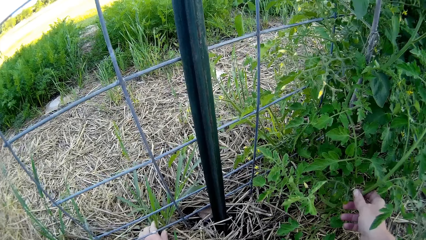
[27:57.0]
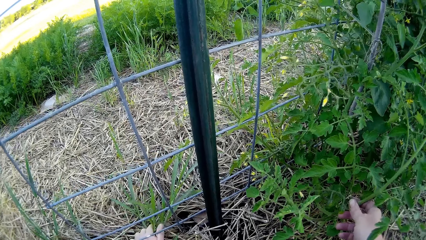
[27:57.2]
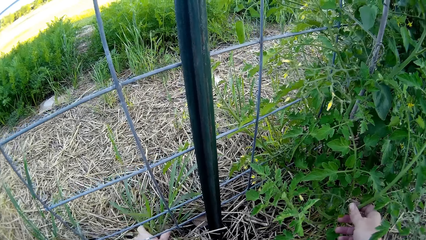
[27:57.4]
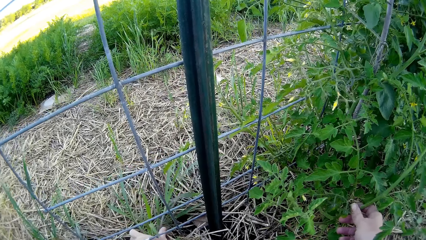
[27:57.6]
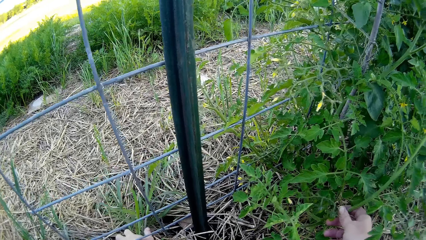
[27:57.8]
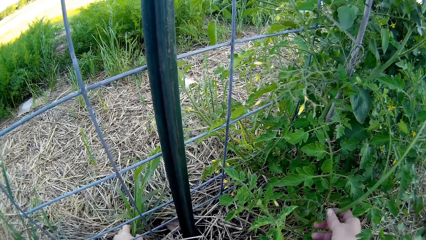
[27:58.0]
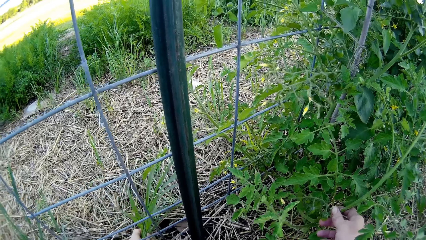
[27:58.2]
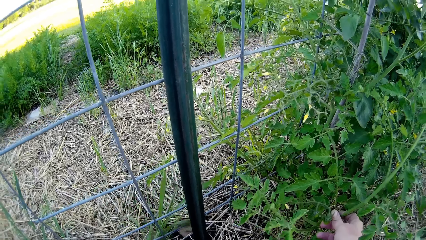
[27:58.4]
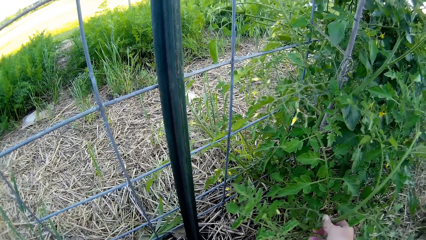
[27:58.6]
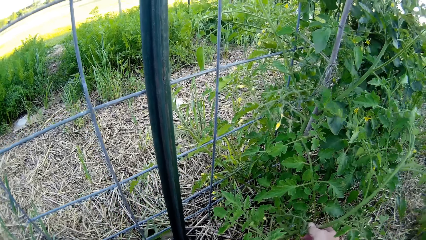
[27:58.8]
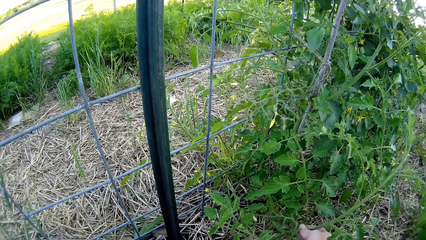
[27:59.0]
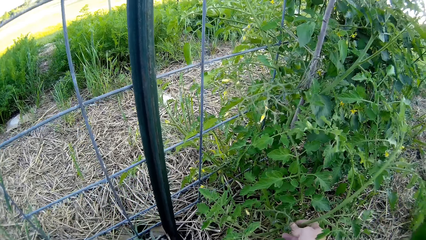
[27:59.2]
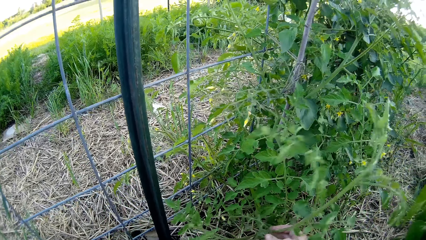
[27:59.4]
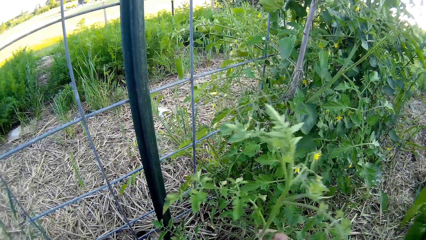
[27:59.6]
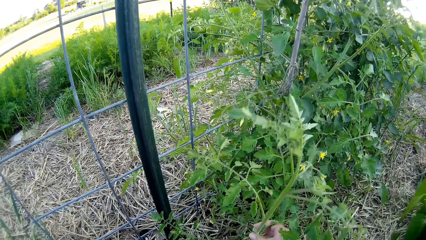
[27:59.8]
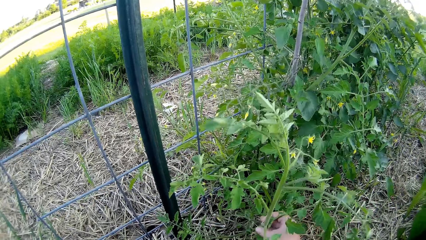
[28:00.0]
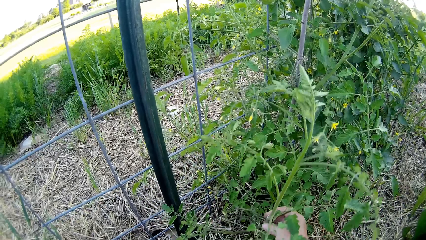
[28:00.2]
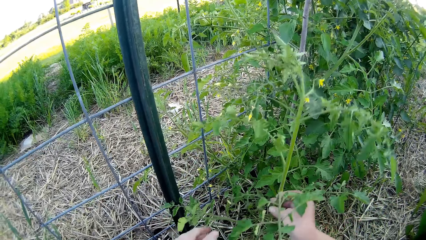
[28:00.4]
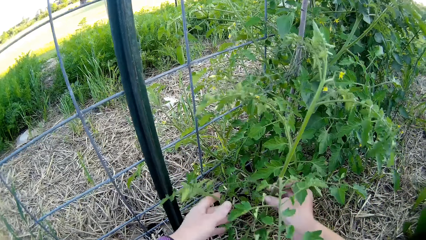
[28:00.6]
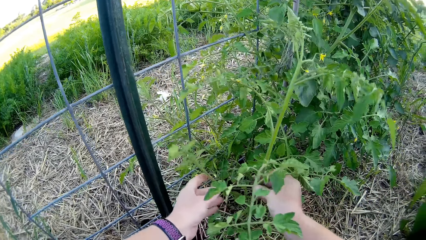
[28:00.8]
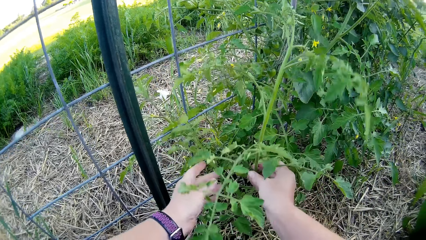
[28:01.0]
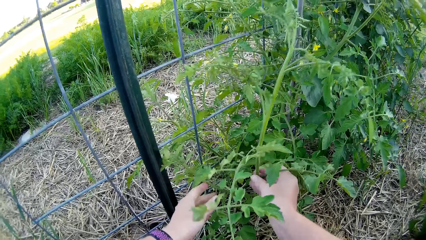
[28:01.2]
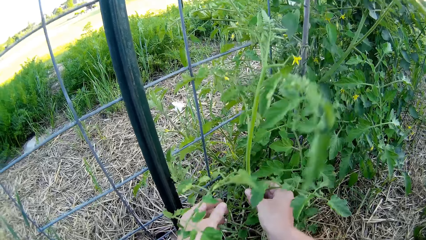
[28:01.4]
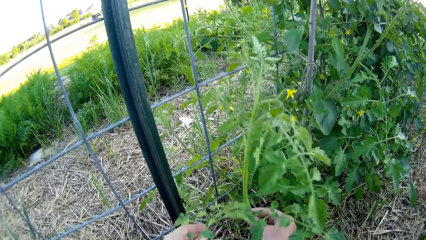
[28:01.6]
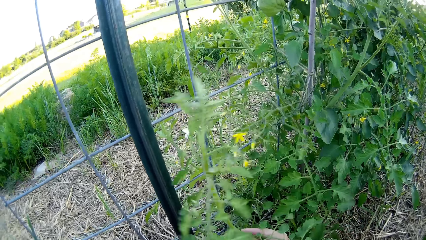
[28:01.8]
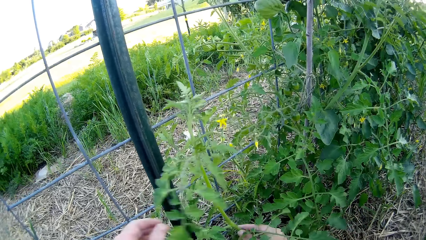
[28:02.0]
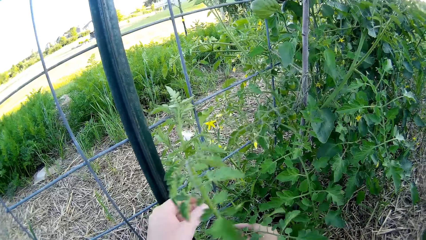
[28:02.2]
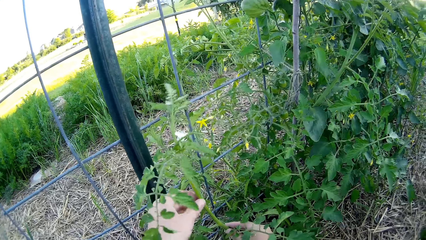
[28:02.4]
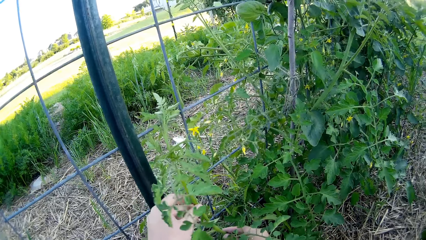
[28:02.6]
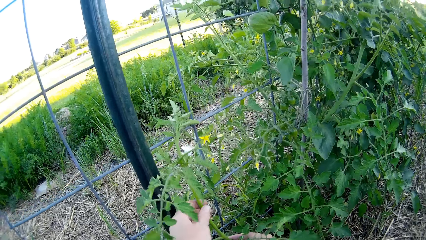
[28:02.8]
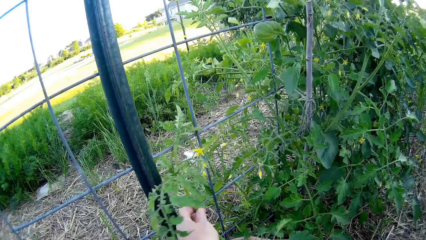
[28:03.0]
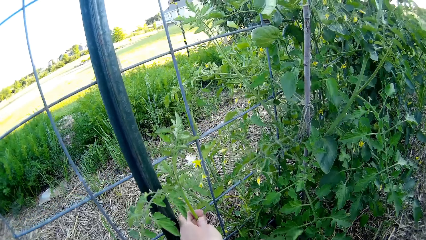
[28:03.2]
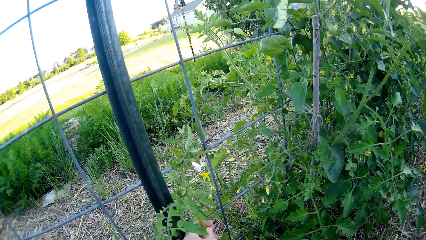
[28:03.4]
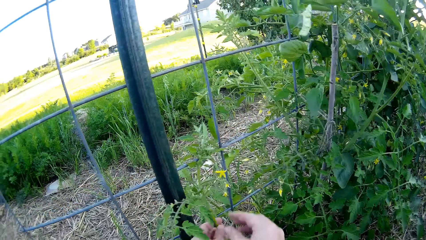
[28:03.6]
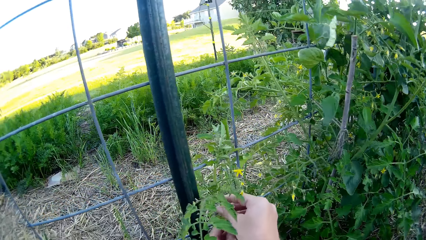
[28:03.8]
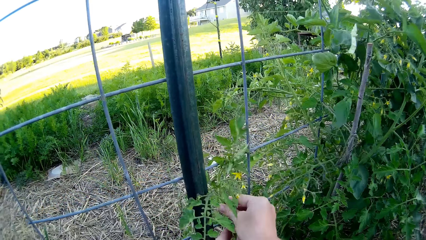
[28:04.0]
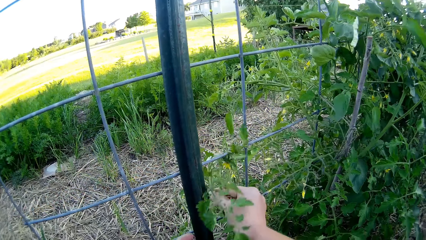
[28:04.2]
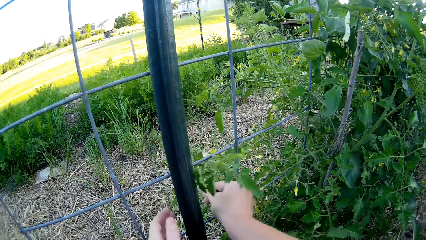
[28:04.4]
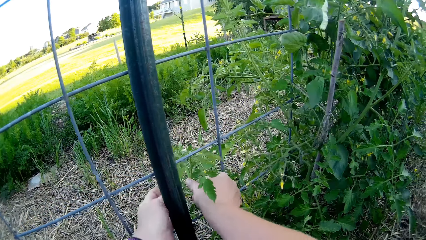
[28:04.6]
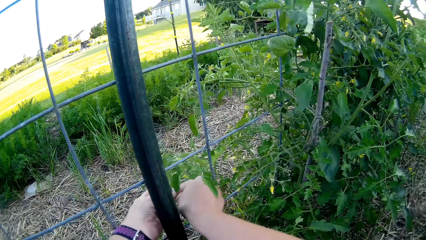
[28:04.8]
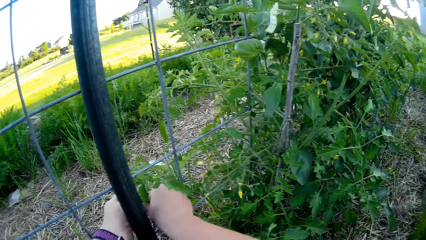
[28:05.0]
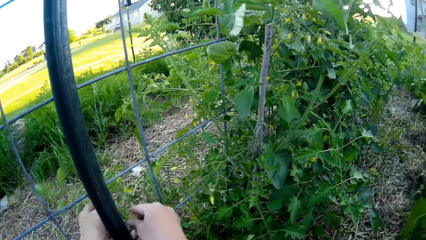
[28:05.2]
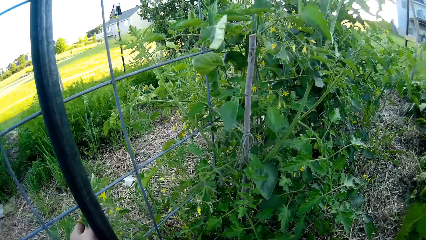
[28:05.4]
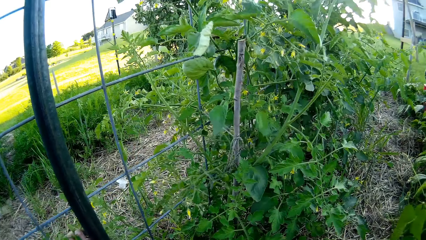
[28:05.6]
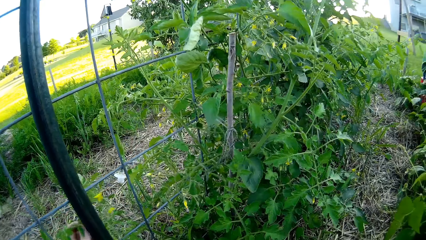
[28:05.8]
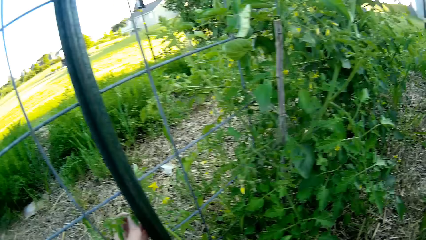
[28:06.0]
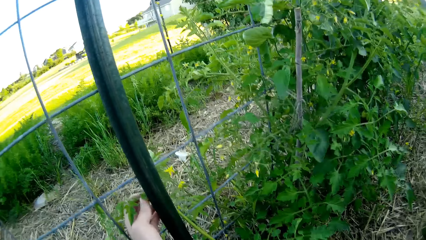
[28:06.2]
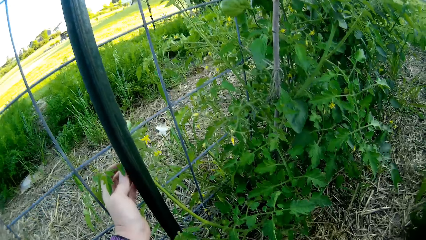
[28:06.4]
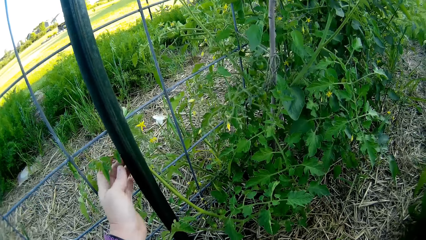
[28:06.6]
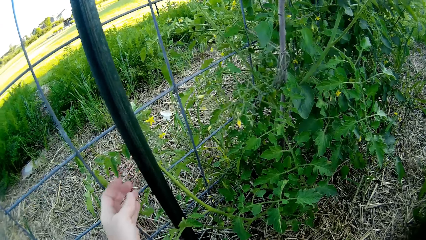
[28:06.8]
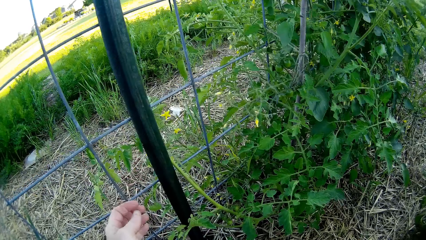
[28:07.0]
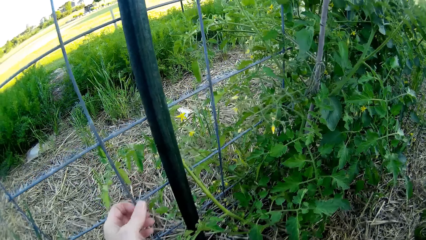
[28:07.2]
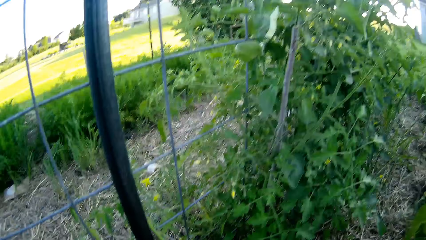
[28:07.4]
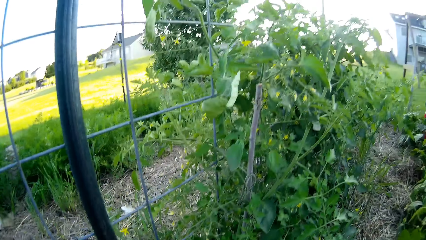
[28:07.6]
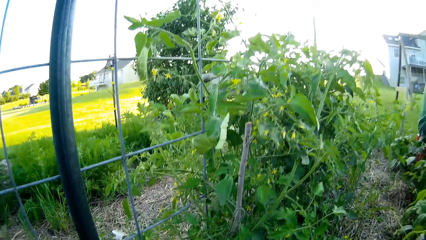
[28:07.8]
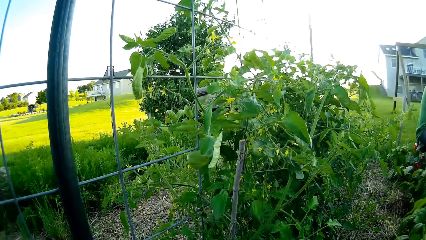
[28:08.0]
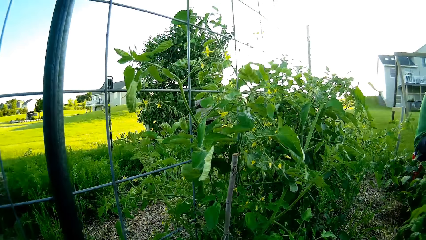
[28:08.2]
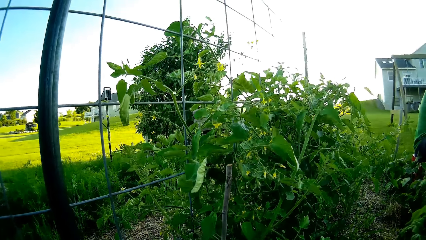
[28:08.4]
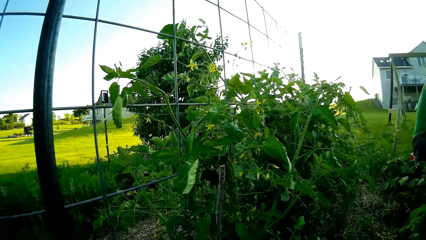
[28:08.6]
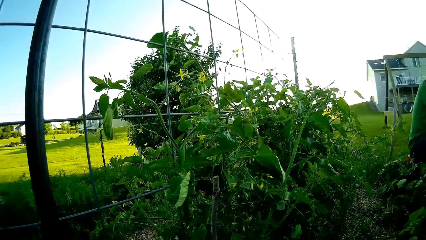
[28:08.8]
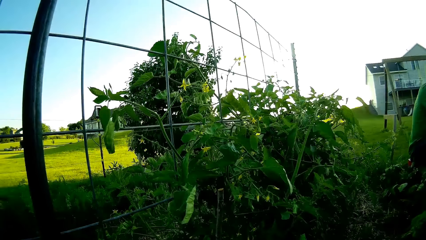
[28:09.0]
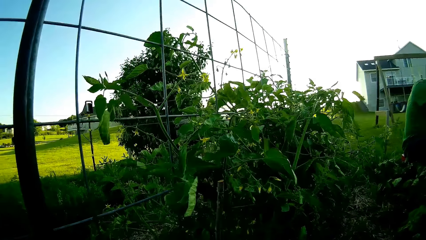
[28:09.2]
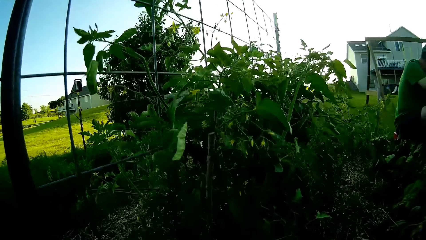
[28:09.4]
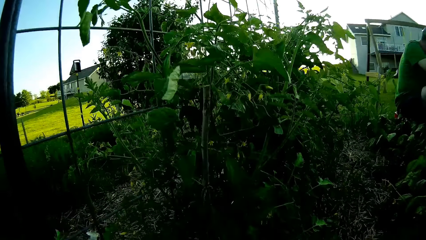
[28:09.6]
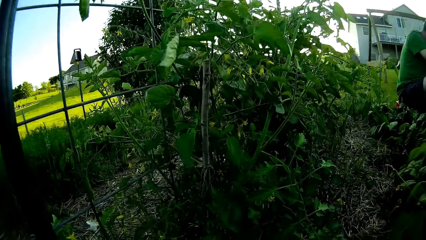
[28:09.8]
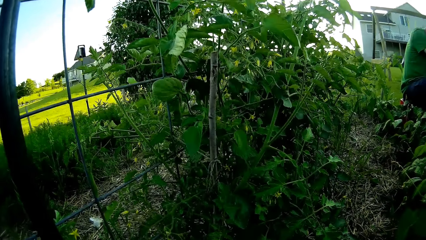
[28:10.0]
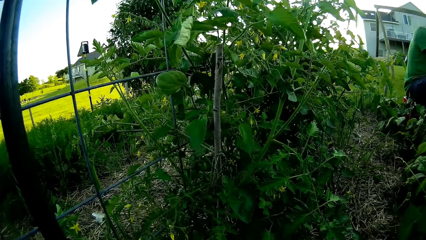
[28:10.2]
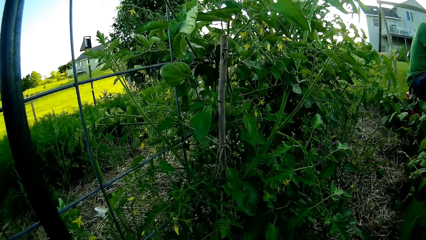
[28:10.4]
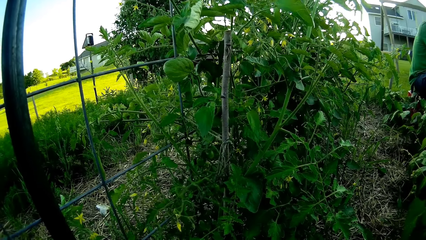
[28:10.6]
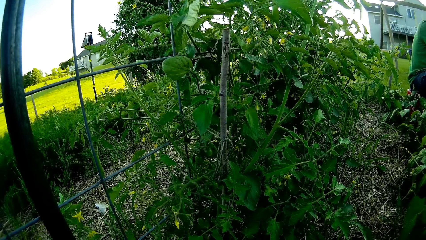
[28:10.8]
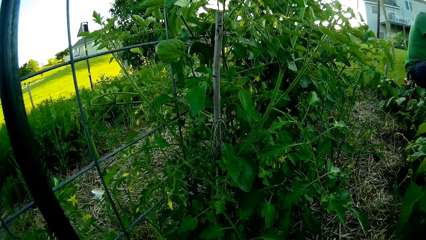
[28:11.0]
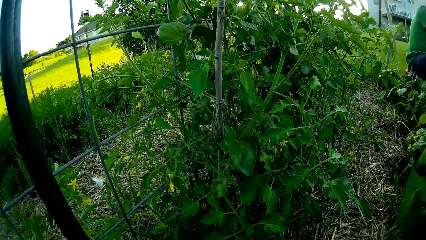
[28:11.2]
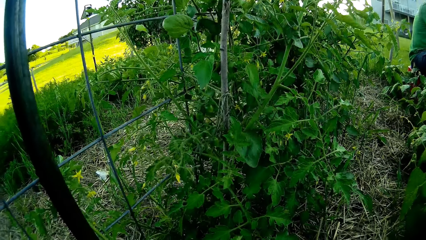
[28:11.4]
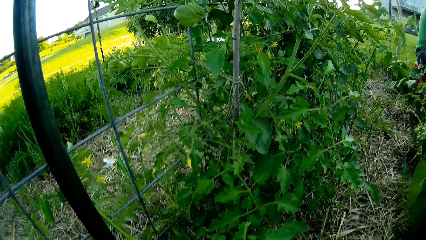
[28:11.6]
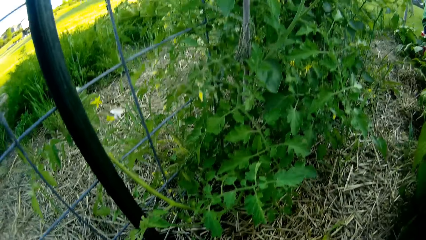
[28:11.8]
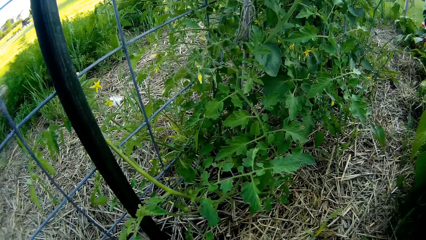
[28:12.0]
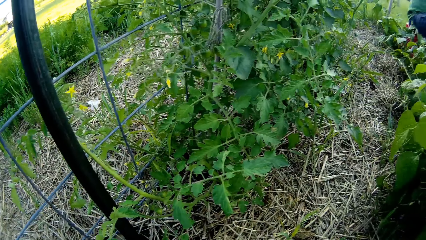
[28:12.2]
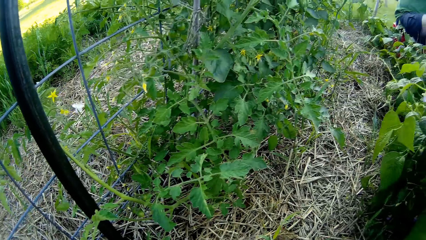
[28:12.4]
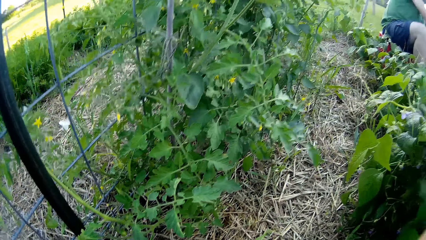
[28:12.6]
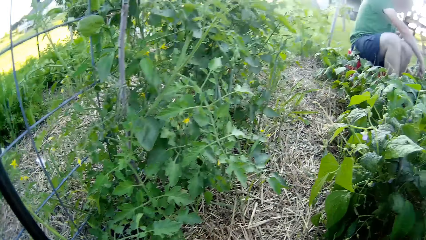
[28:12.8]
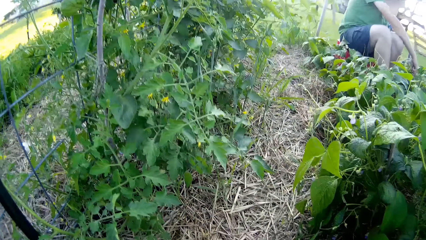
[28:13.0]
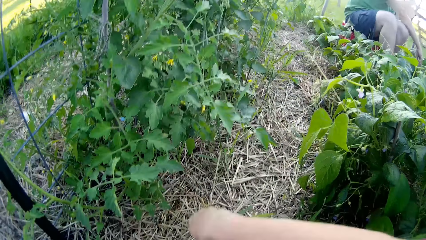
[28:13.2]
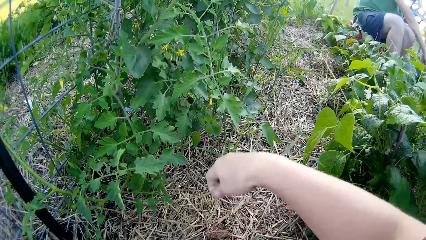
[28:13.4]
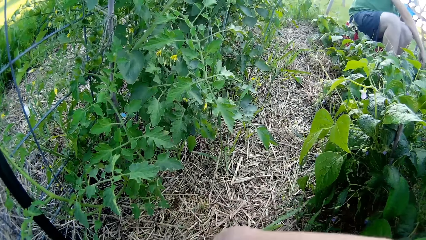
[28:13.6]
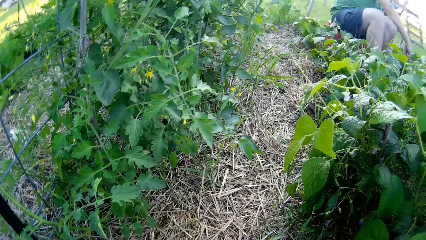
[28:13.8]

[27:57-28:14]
The camera wearer uproots the weeds. They touch a plant. They wind plants on the metal structure. They look around.
